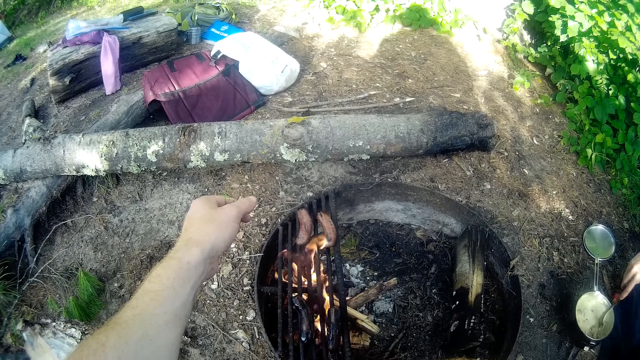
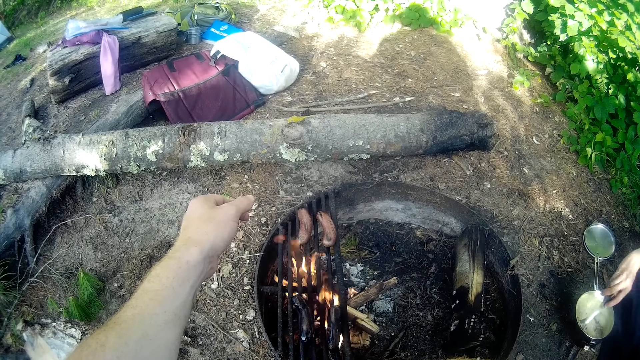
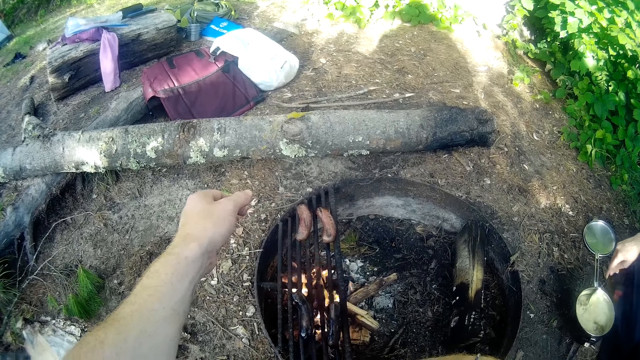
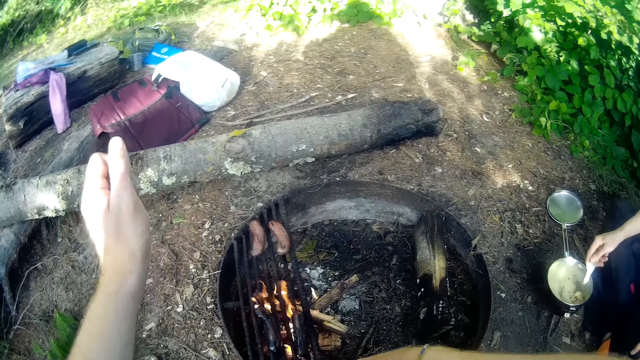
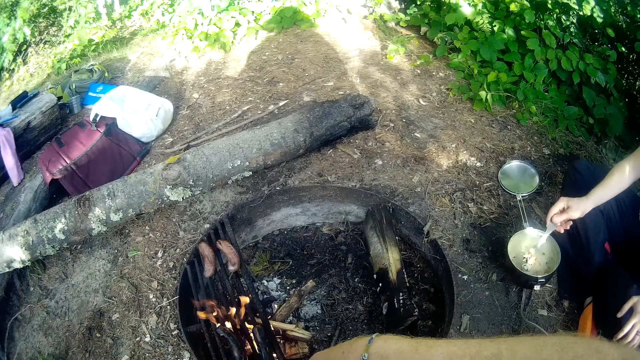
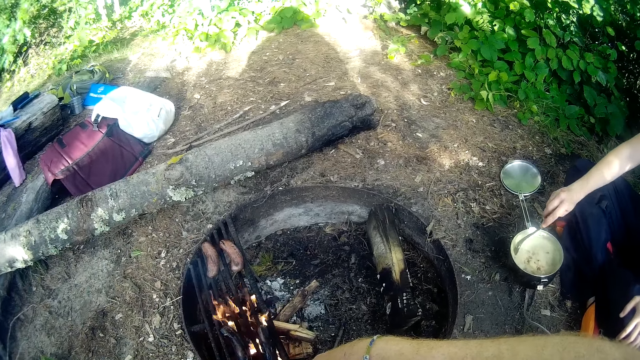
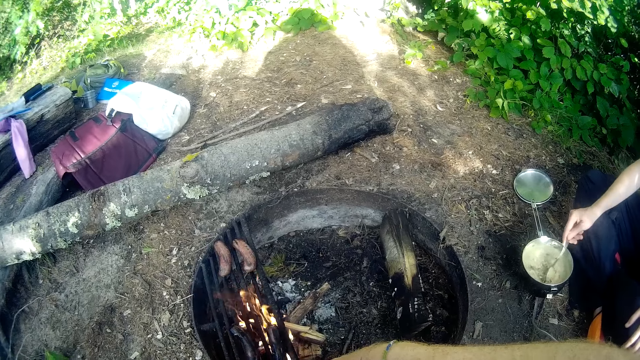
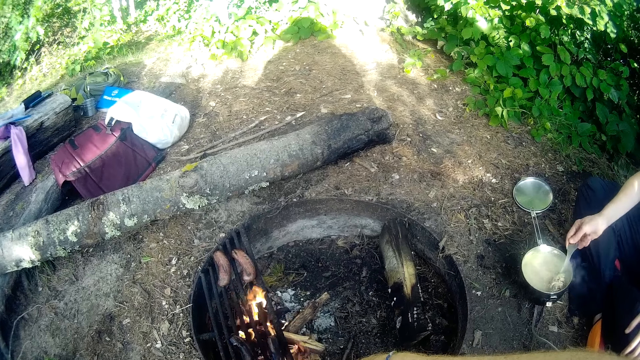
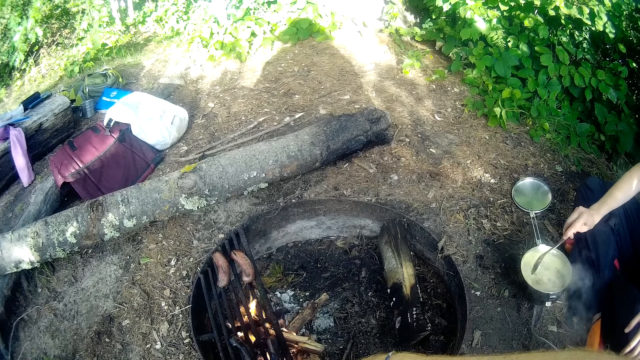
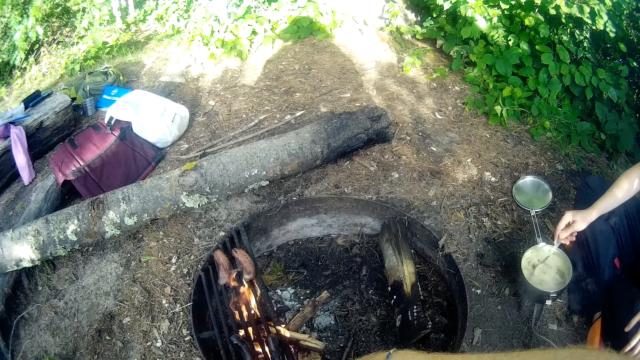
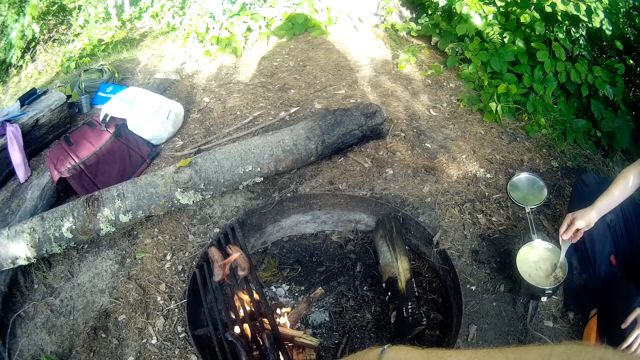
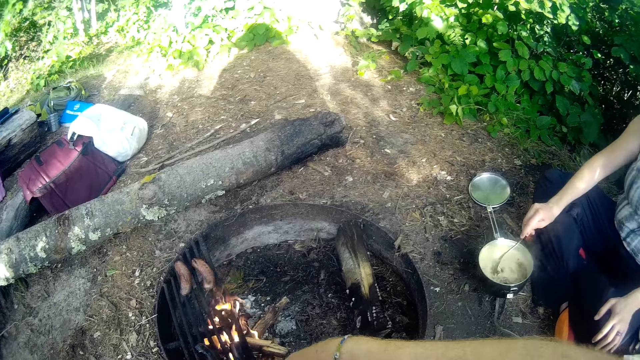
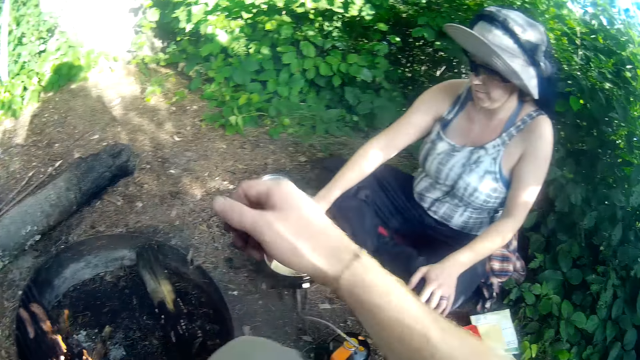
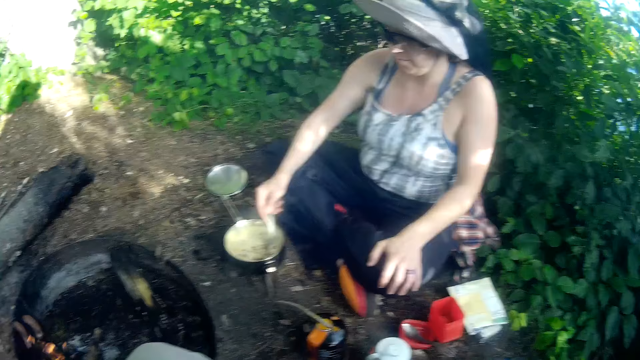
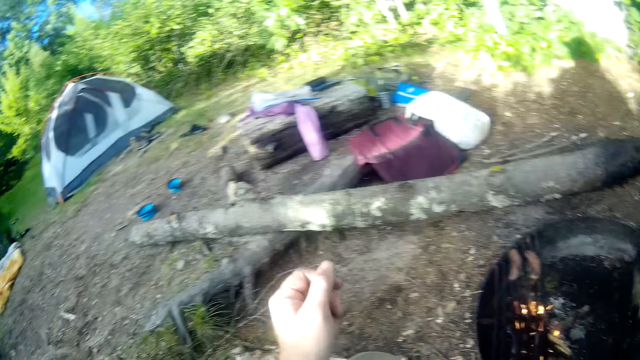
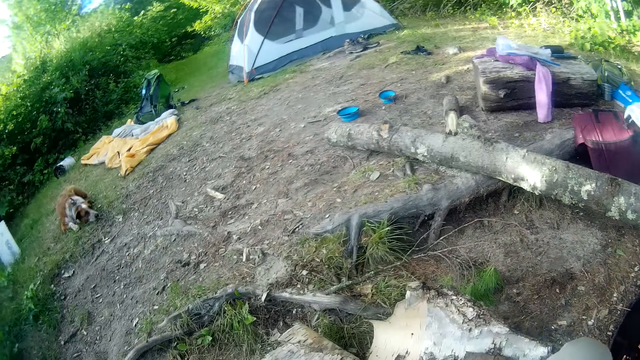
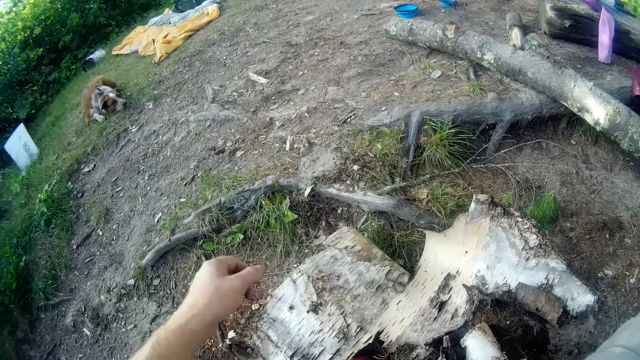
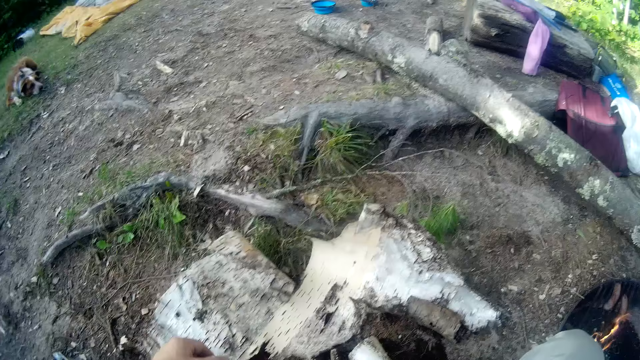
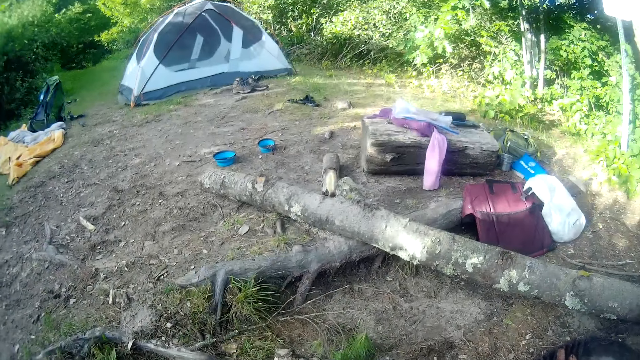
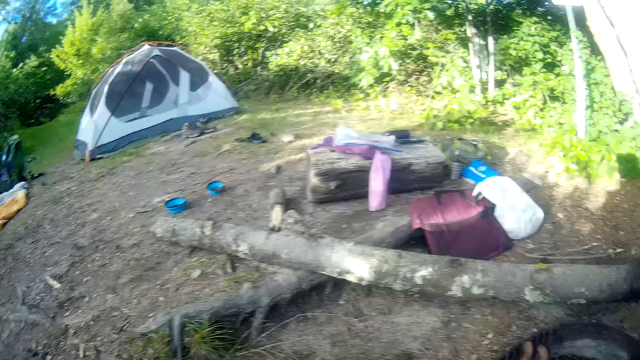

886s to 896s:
The camera wearer looks around.

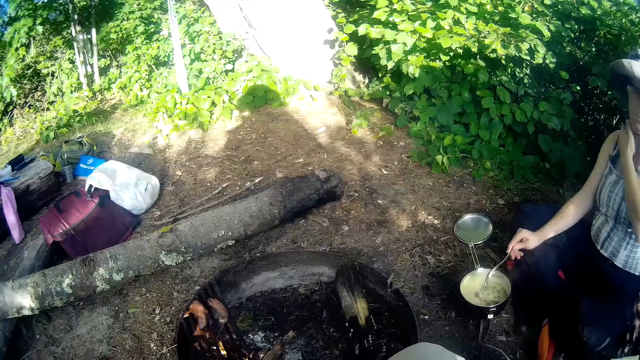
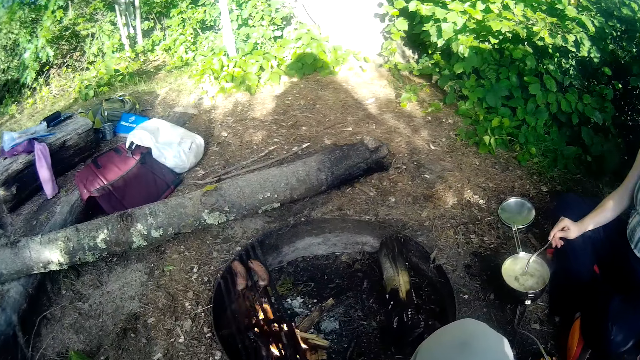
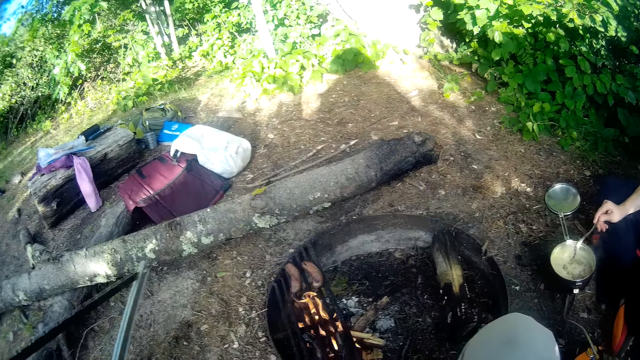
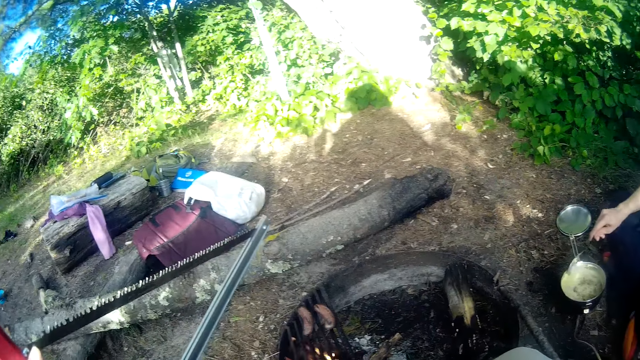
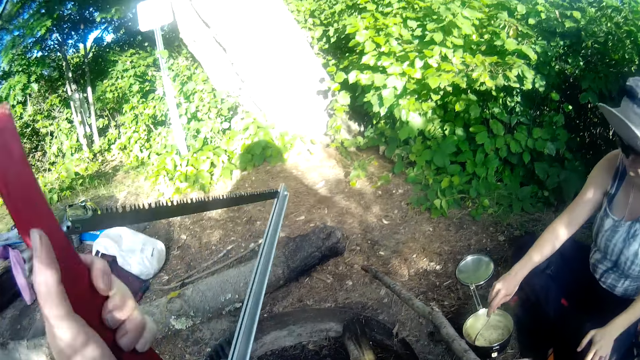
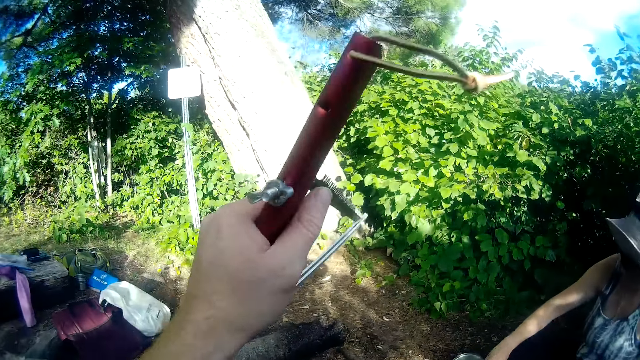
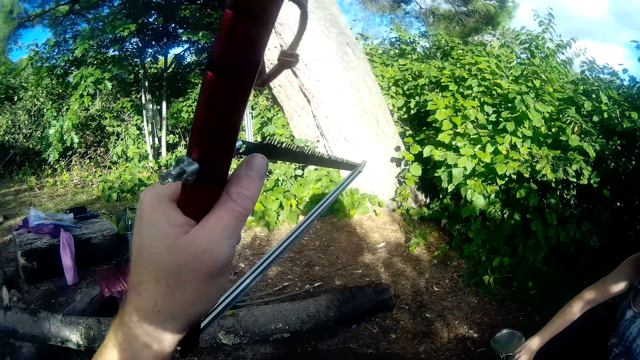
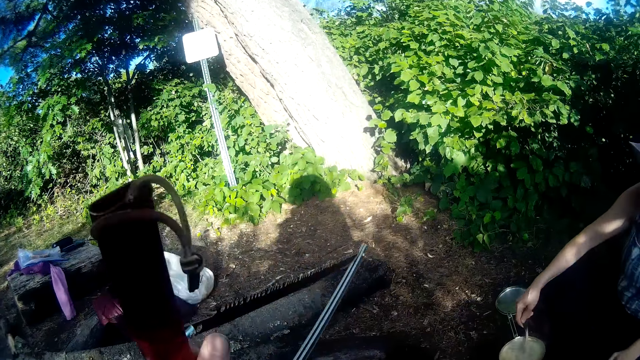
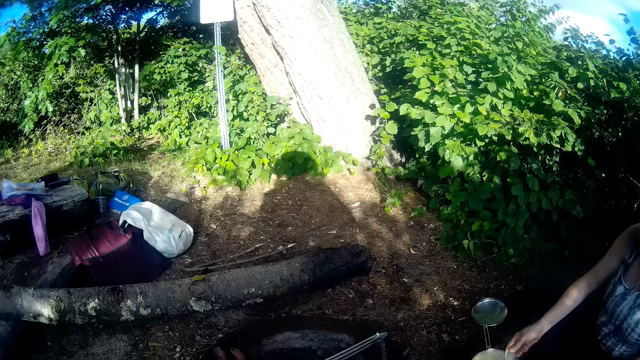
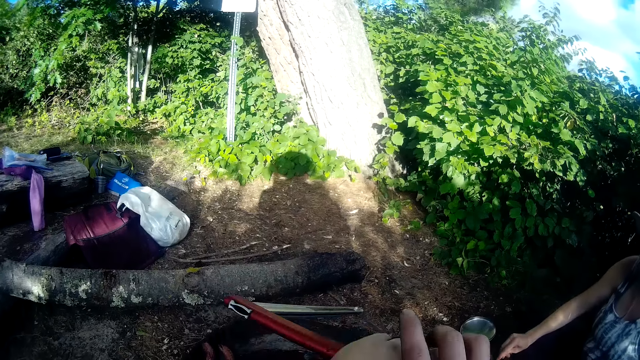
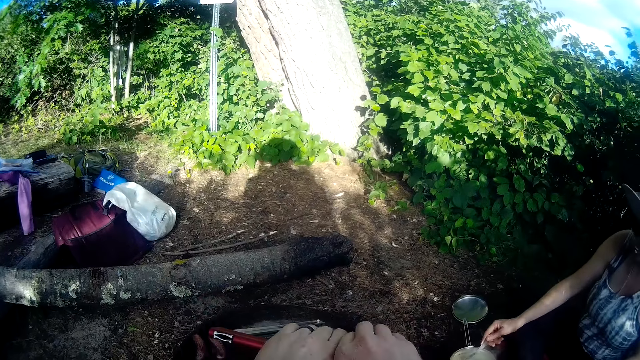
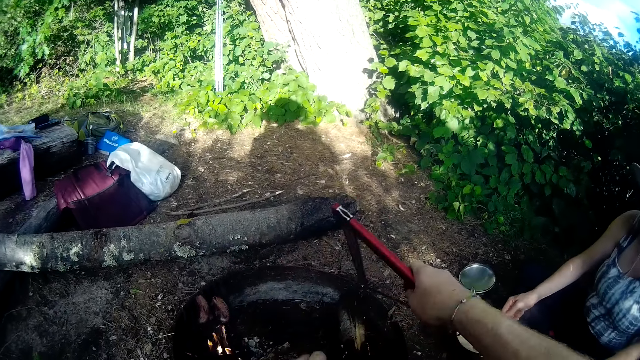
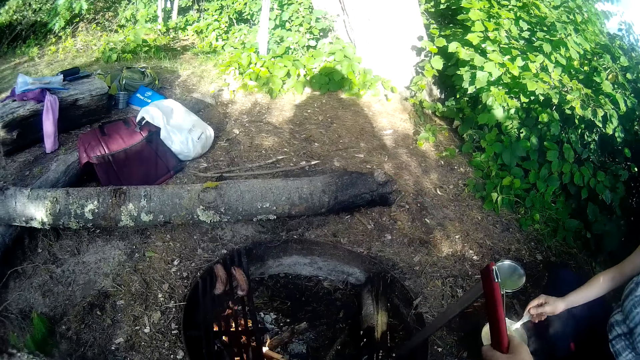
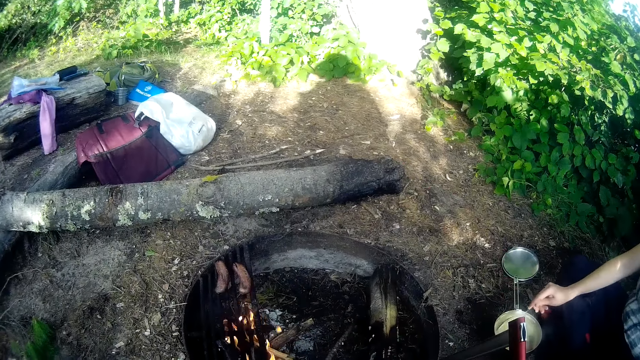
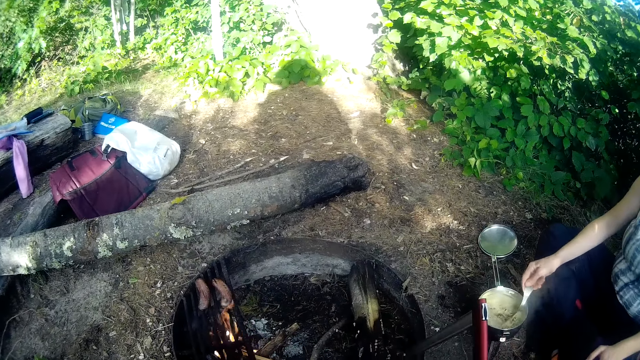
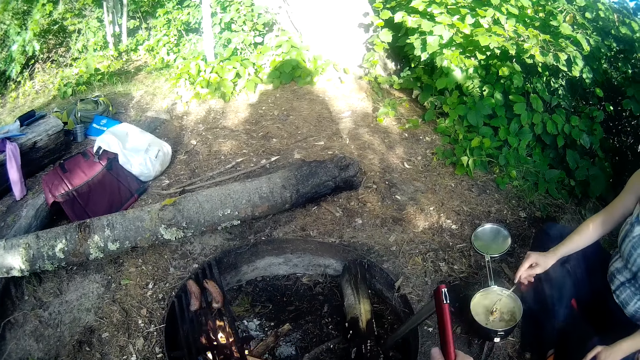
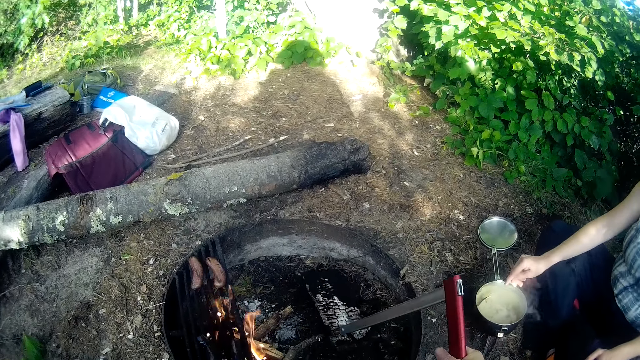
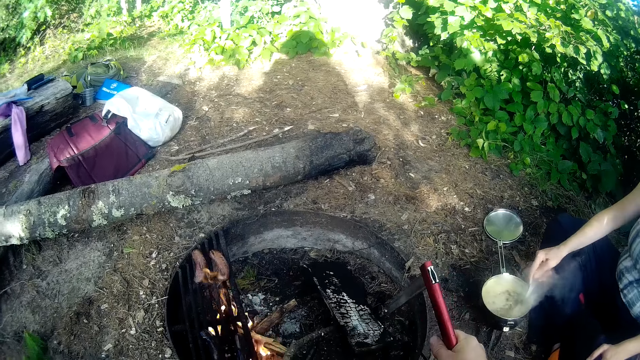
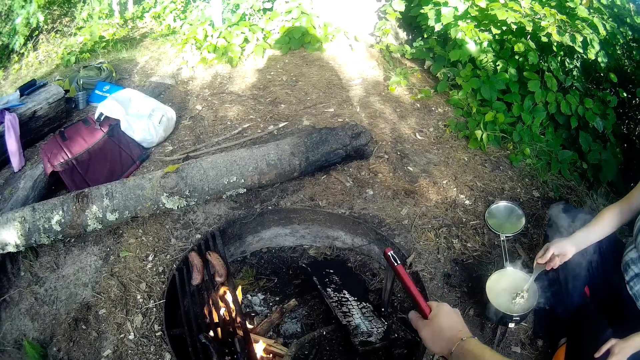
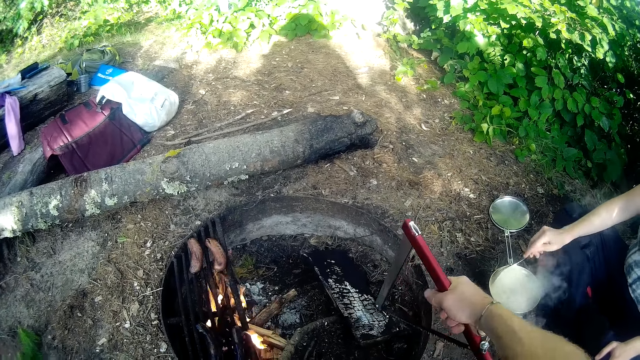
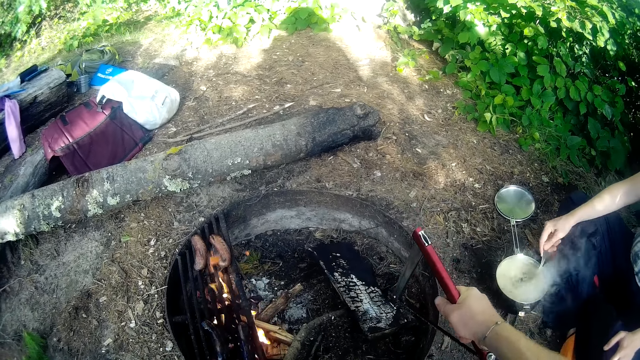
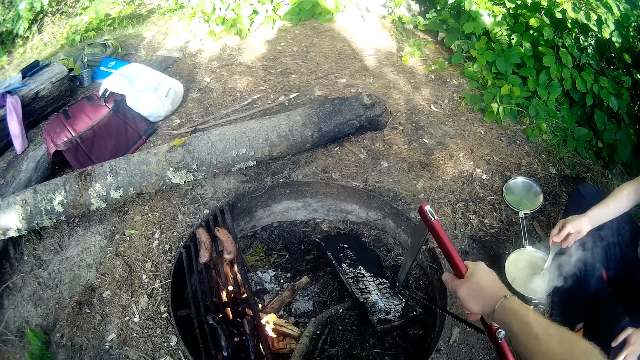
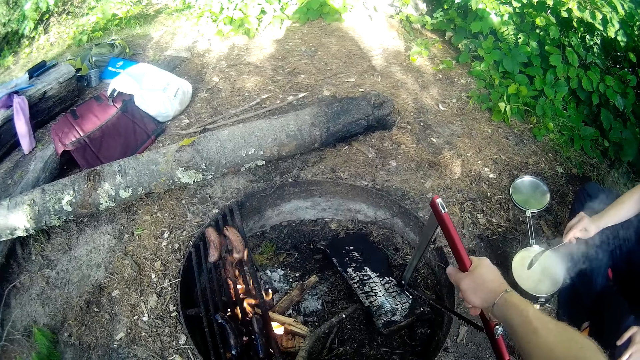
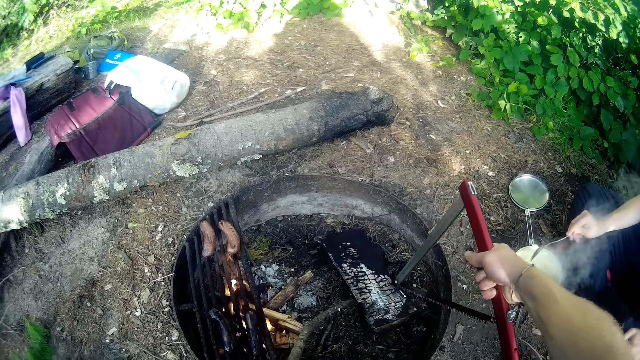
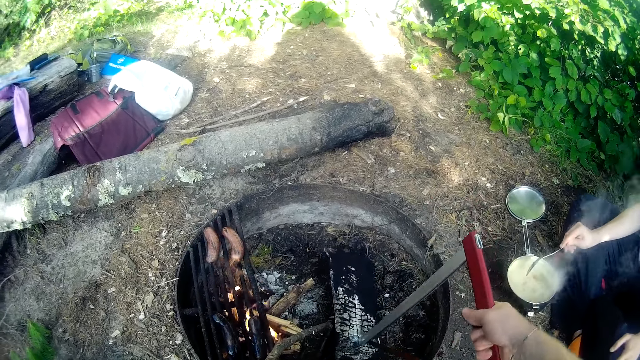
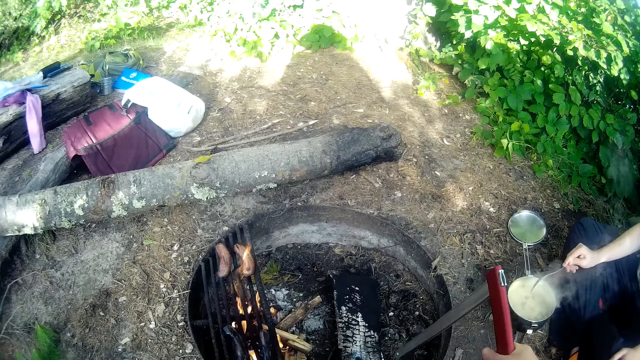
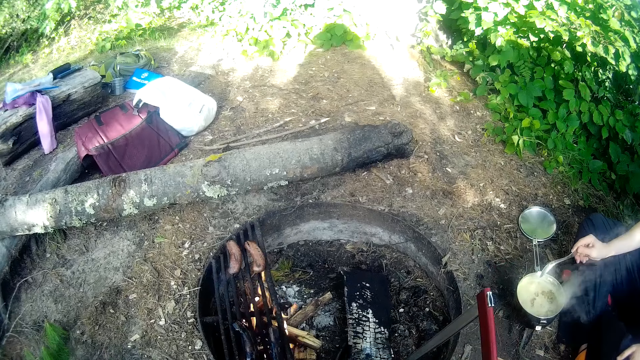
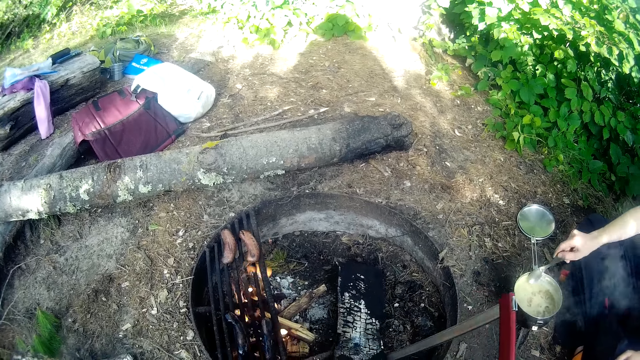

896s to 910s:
The camera wearer picks up a saw from the ground. He holds a tool in his hands. He moves the saw to his right hand. He uses the tool and a stick to push the firewood in the fire.
